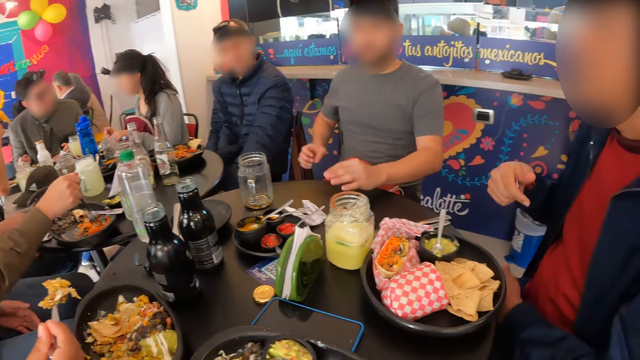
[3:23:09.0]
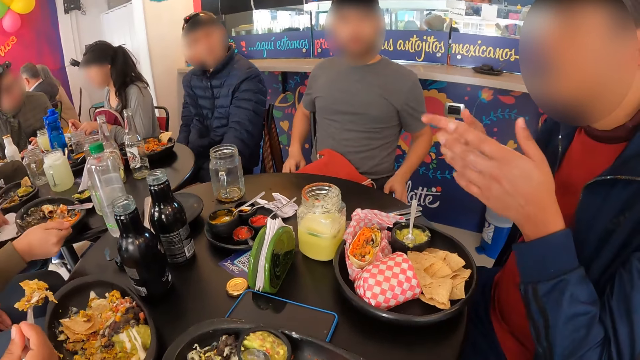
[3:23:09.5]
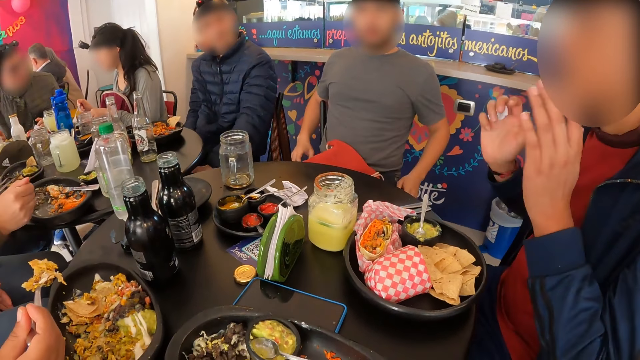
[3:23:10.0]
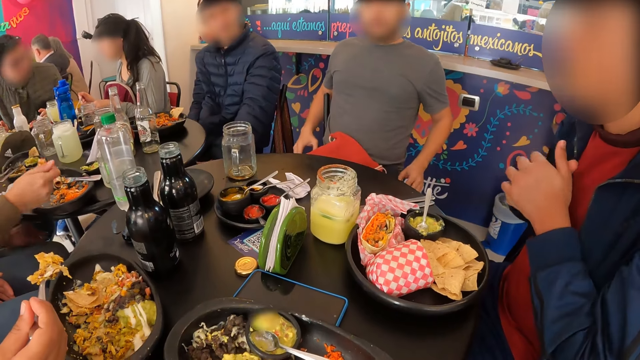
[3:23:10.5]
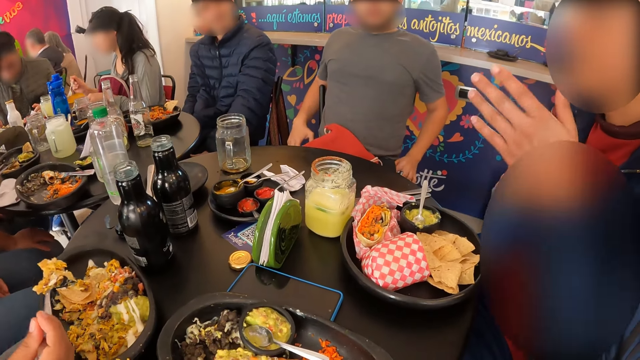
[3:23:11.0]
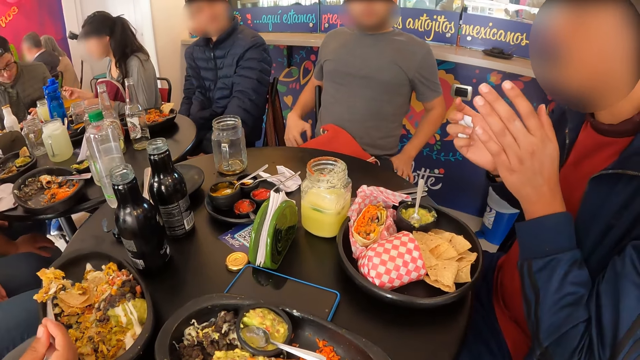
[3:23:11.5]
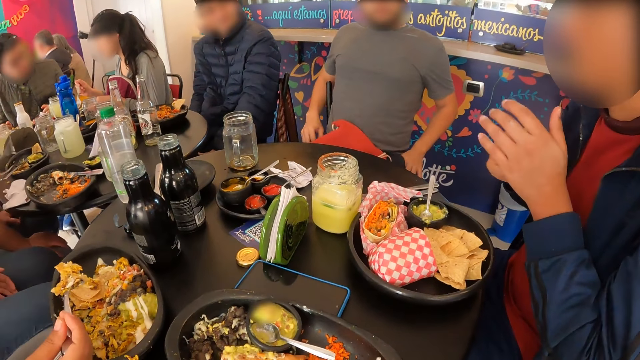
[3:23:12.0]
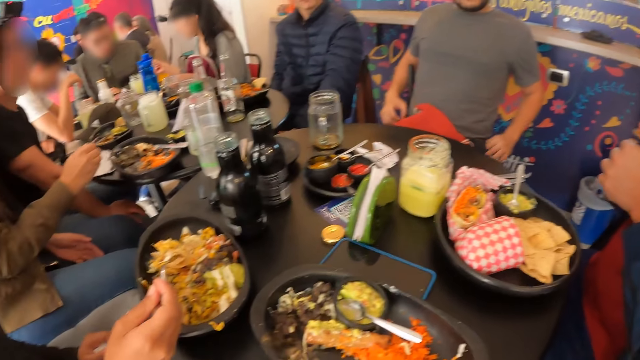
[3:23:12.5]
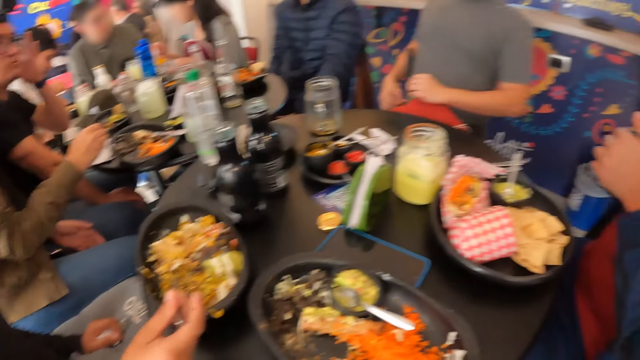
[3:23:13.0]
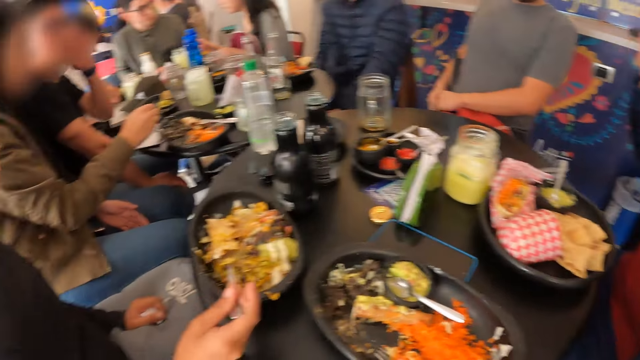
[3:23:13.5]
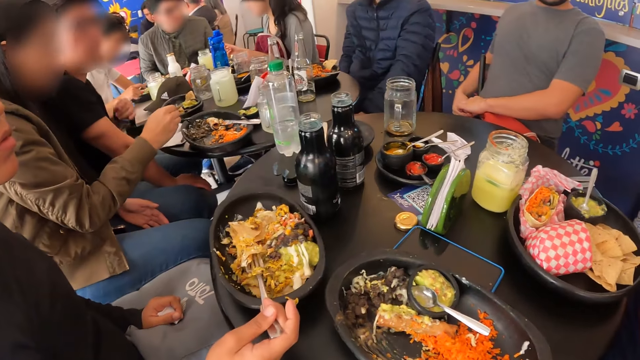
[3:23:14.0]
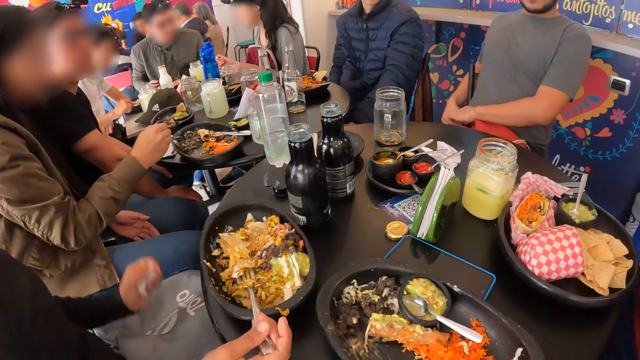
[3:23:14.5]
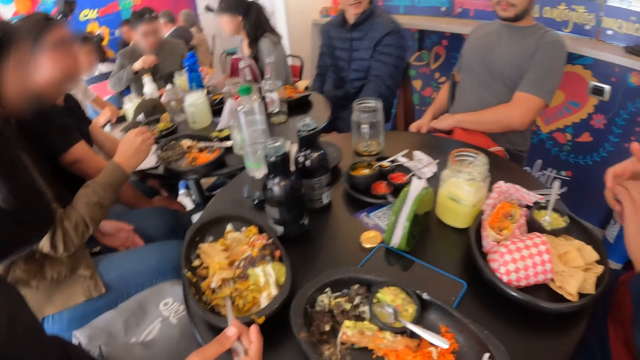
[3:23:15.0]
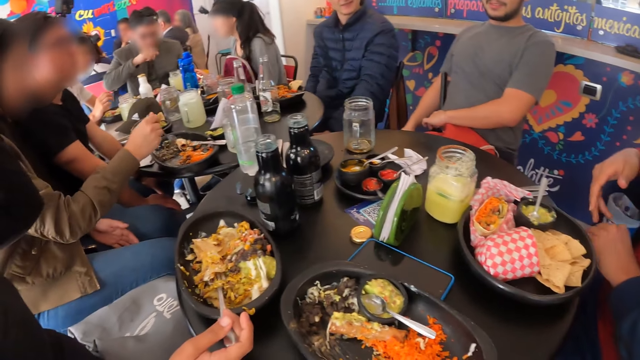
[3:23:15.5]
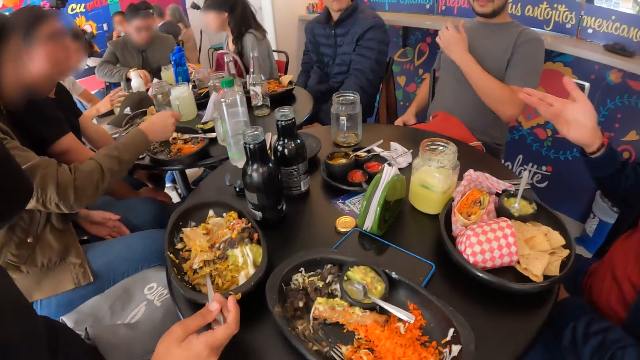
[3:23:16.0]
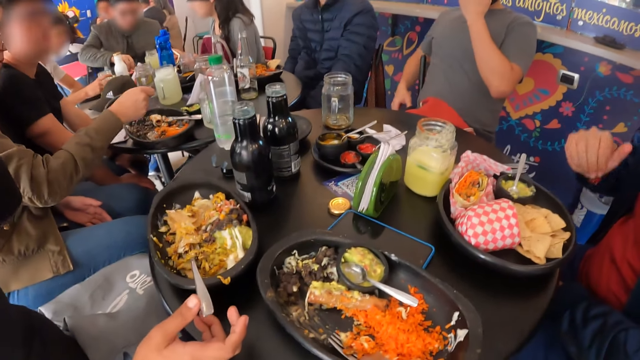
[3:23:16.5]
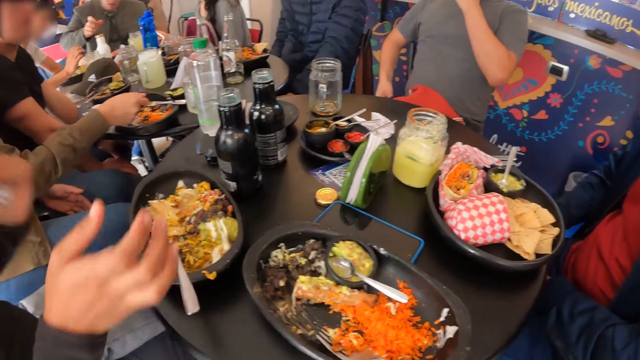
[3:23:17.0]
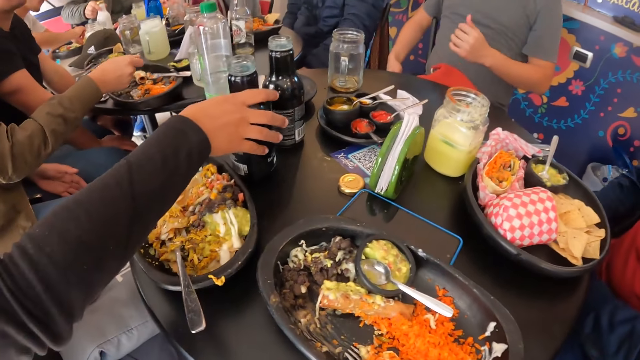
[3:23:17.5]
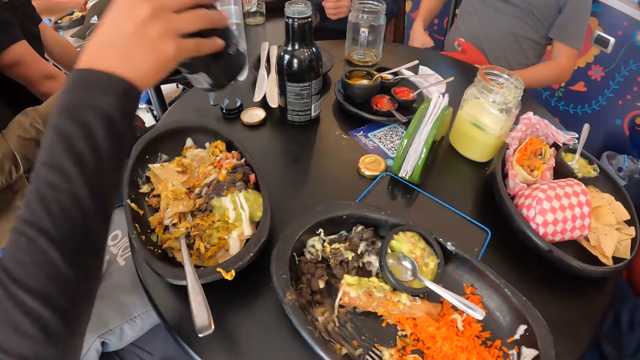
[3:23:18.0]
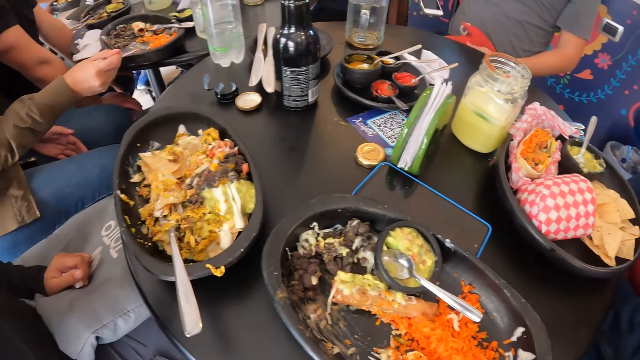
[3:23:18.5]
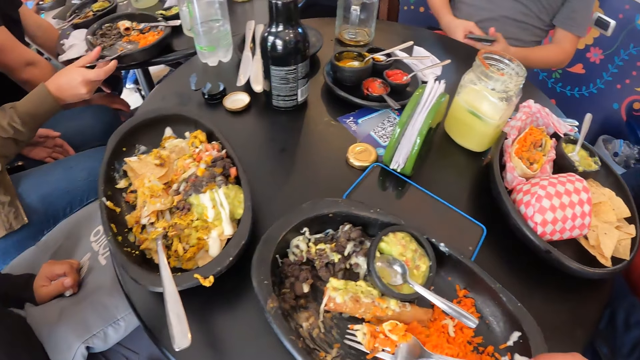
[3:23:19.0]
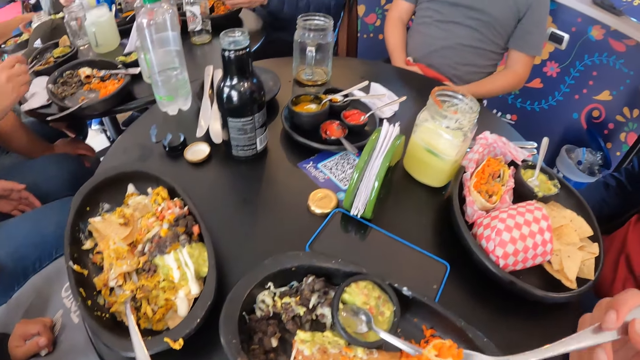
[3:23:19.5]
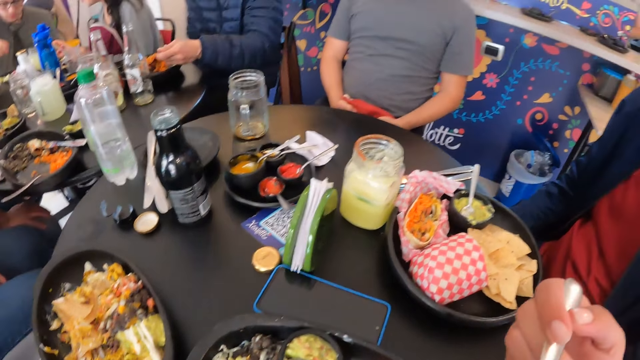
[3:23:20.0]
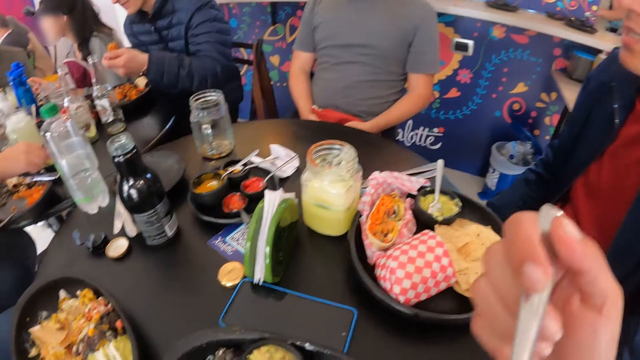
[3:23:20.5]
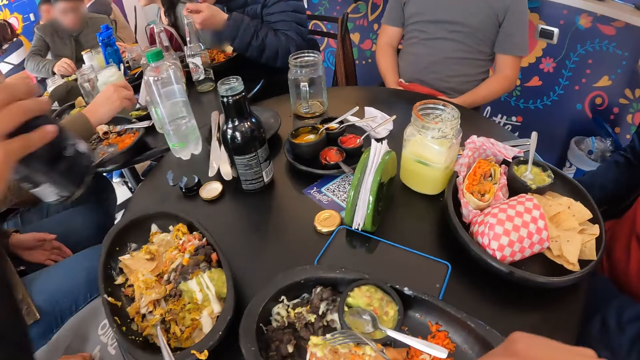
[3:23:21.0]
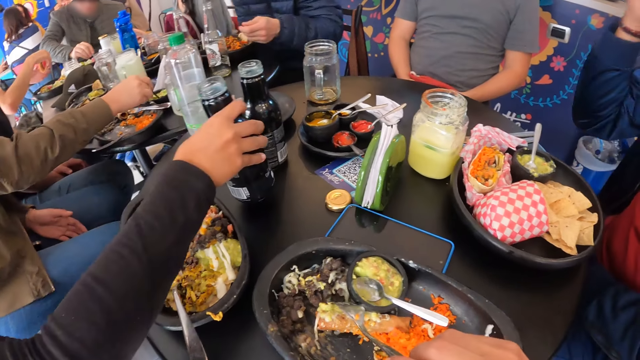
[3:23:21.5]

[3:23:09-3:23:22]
The man places the paper towel in his left hand on the table. The woman picks a bottle from the table with her right hand. The camera wearer picks food from the plate on the table with the fork in her right hand. She puts the food in the fork in her right hand into her mouth.

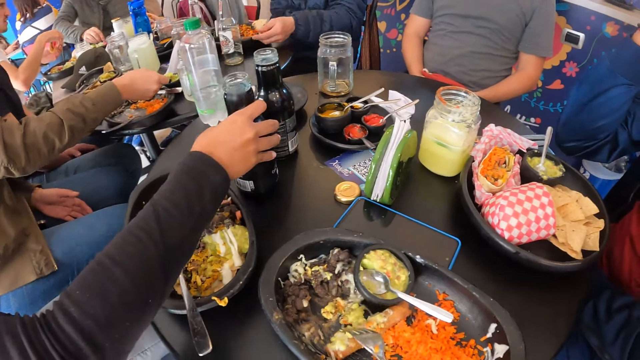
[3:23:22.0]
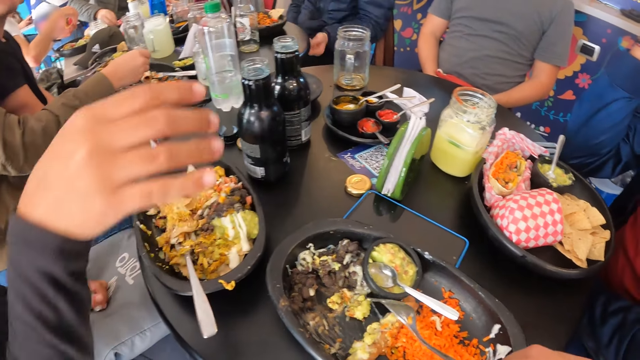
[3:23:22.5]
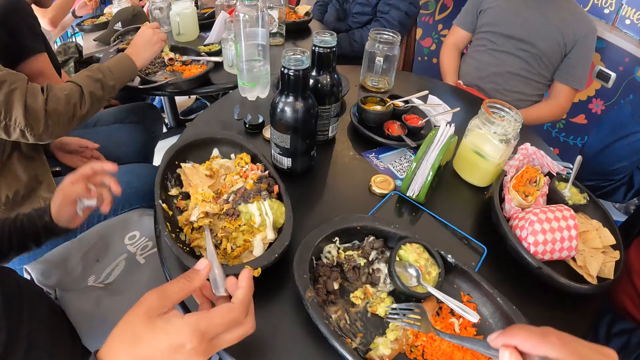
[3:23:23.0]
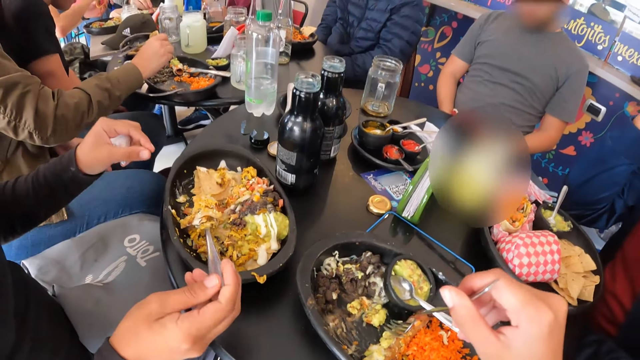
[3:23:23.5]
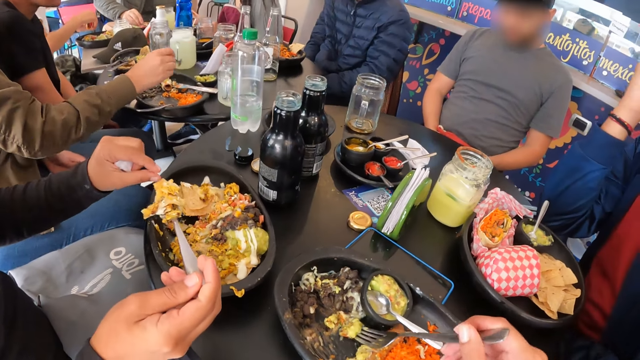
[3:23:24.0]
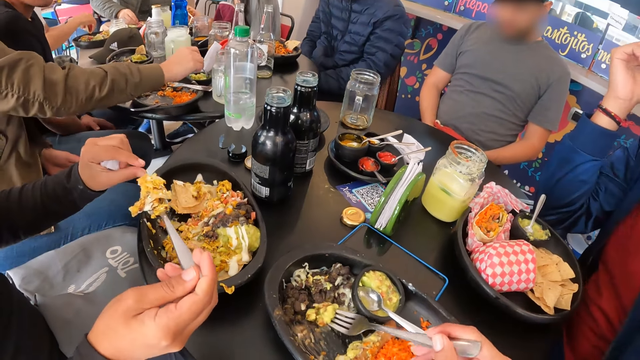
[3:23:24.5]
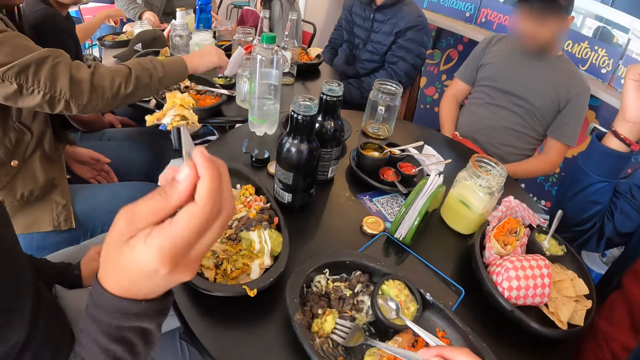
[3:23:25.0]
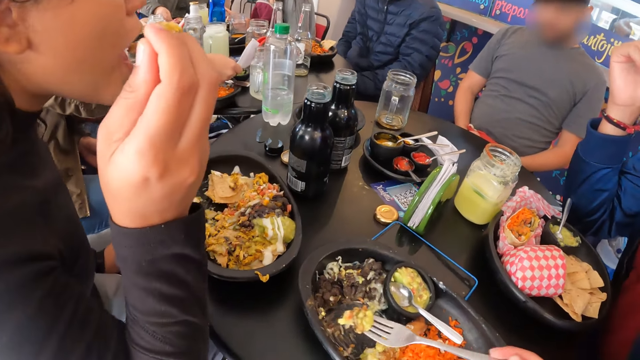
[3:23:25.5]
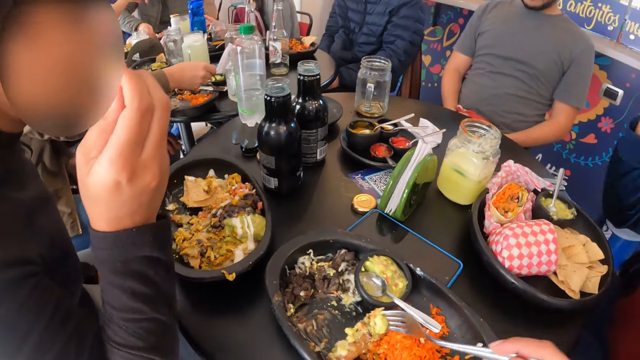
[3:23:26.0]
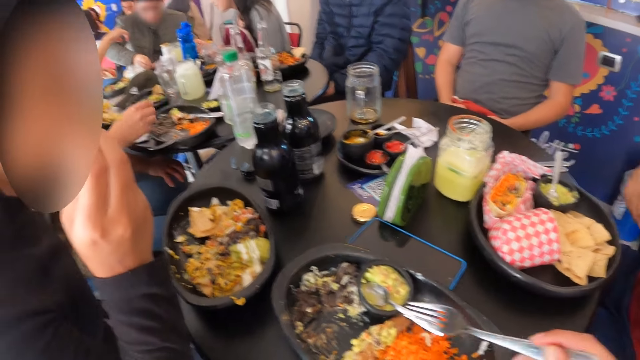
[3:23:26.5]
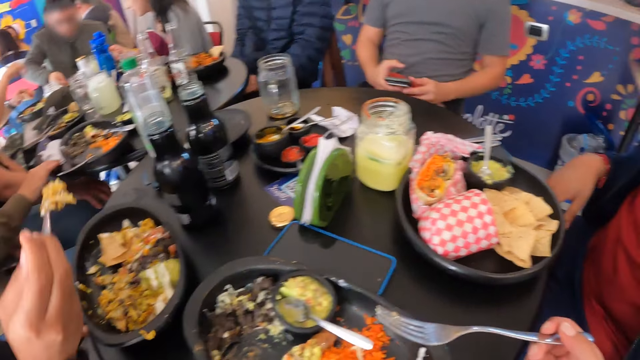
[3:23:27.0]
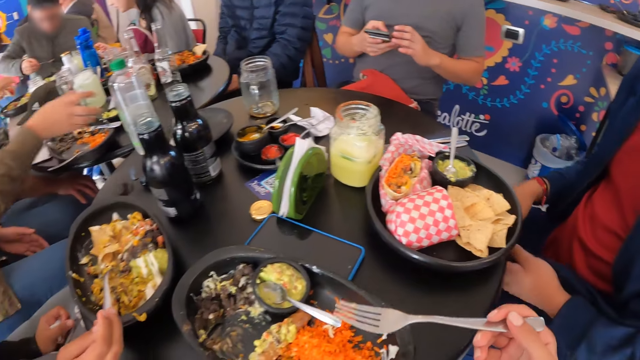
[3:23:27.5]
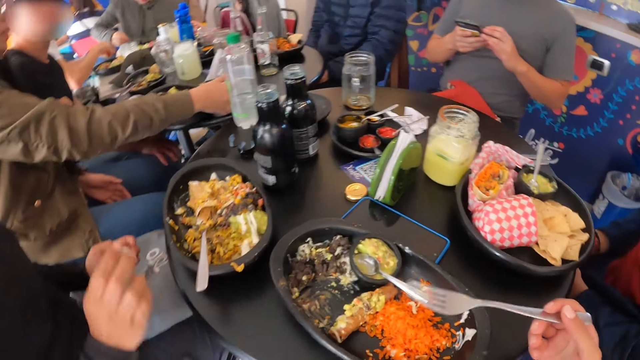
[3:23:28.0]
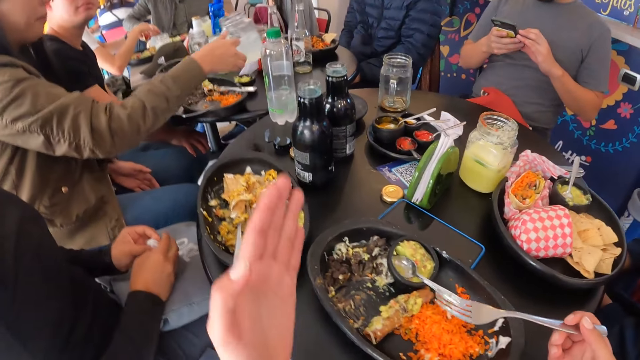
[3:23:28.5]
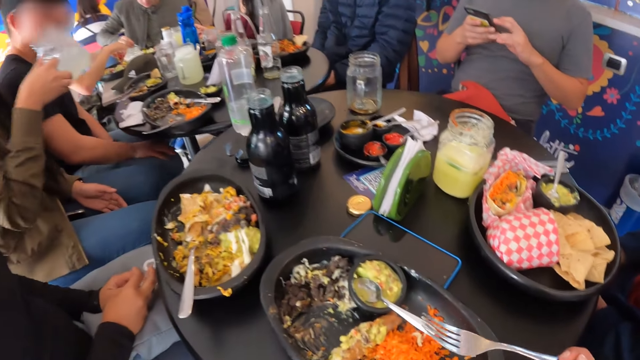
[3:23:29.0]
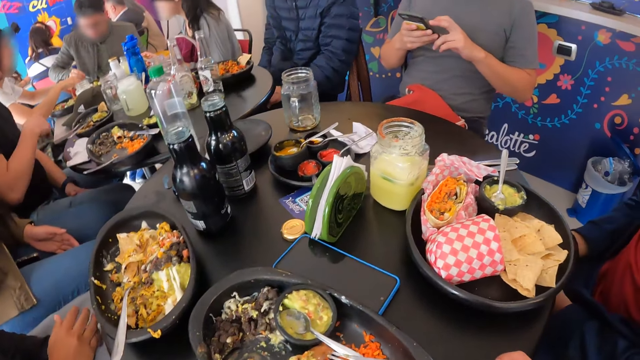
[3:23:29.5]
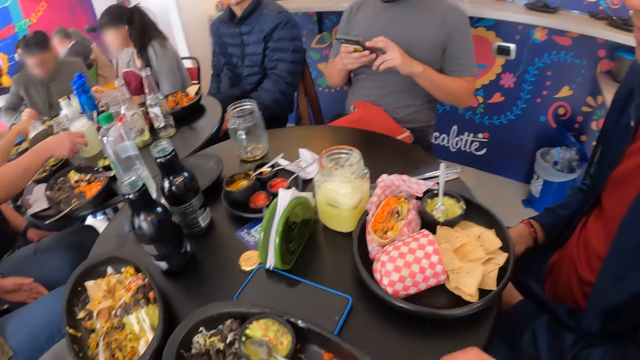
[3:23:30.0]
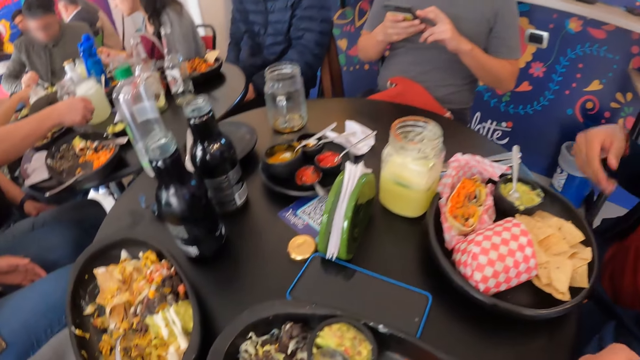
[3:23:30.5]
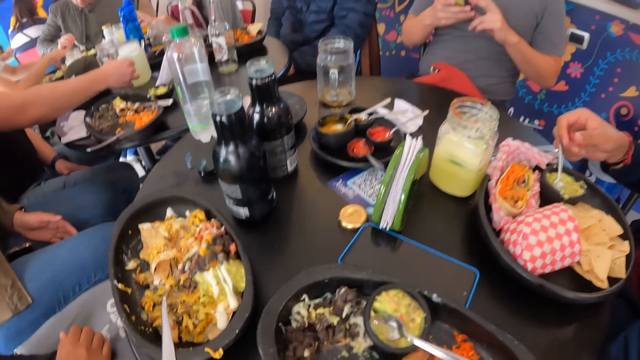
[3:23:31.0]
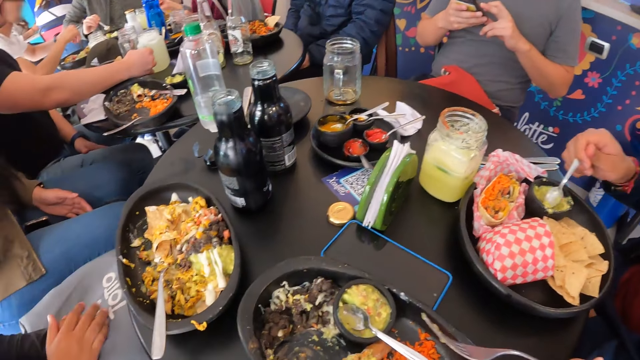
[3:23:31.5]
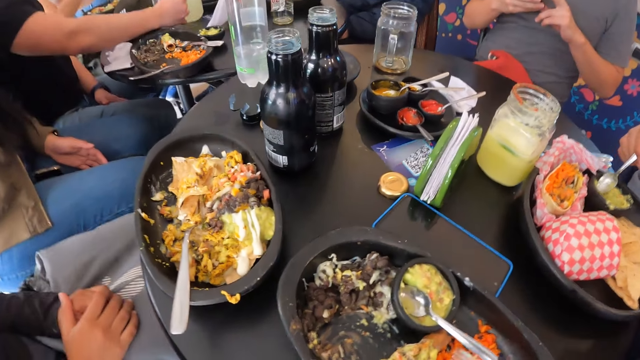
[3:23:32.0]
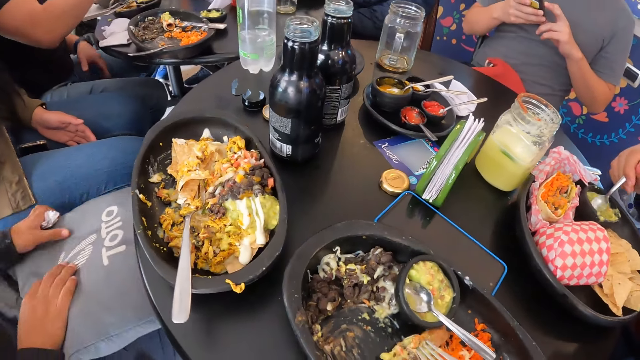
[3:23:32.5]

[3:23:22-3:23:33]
The woman places the bottle in her right hand on the table. The camera wearer packs food from the plate on the table with the fork in her right hand. The woman packs food from the plate on the table with the fork in her right hand. The camera wearer eats the food. The woman puts the food in the fork in her right hand into her mouth. The man operates a phone in his right hand. The camera wearer converses with a group of people at another table. A person picks the drink. The camera wearer stares around. Another man packs food from a plate on the table with a spoon in his right hand.
